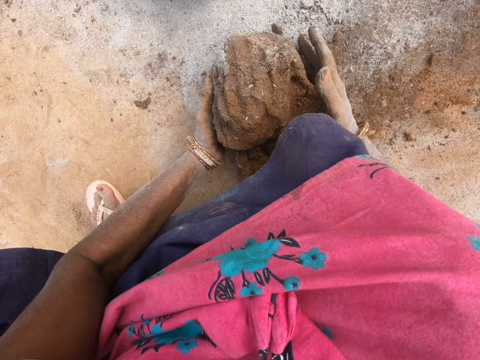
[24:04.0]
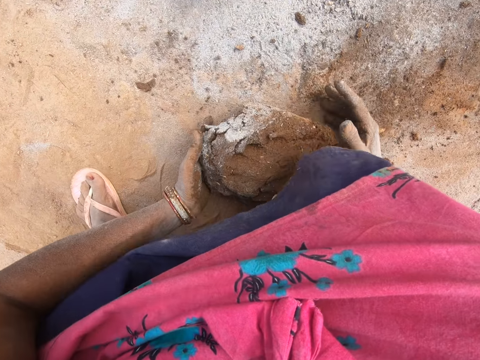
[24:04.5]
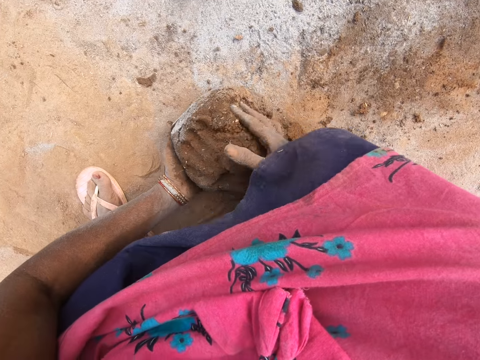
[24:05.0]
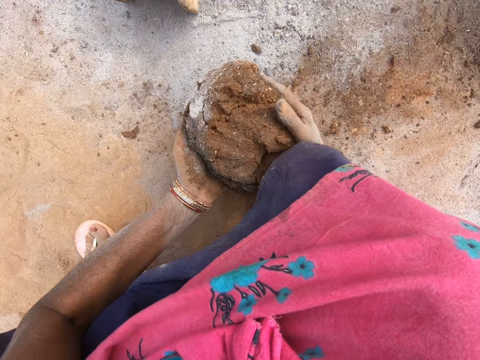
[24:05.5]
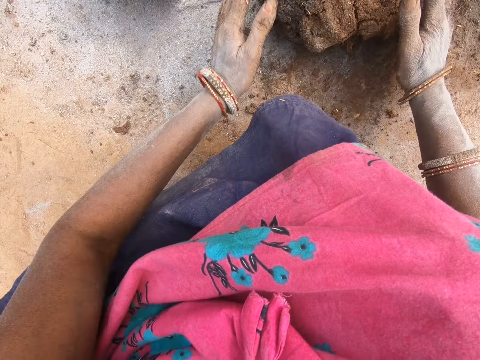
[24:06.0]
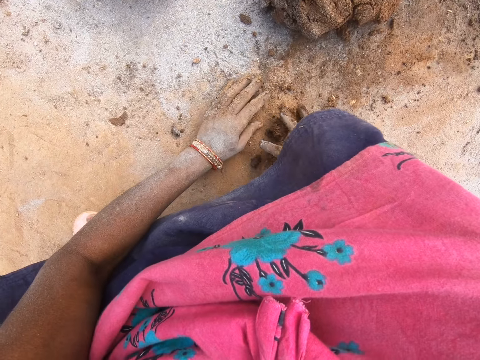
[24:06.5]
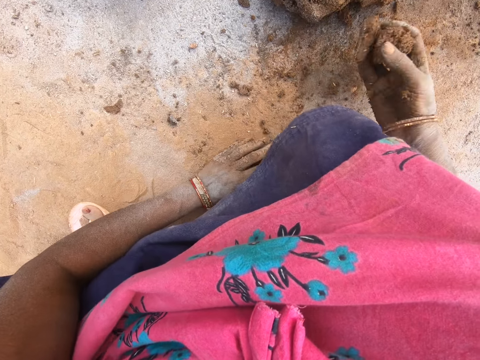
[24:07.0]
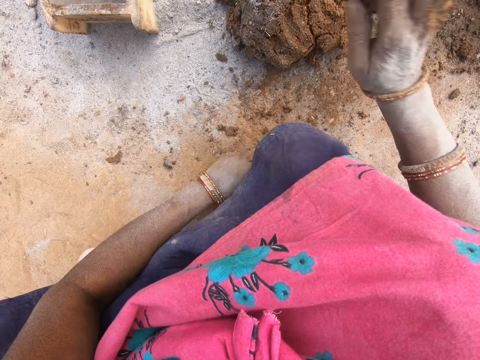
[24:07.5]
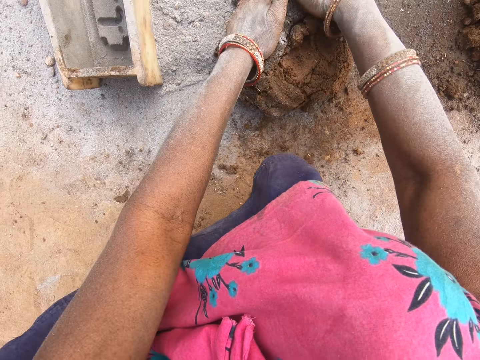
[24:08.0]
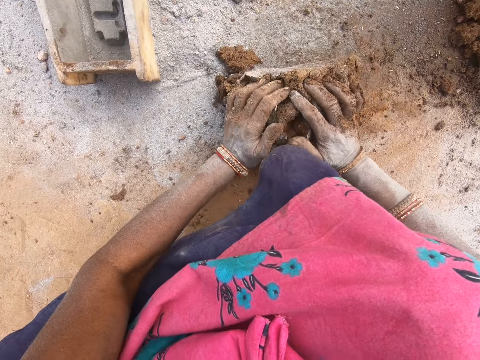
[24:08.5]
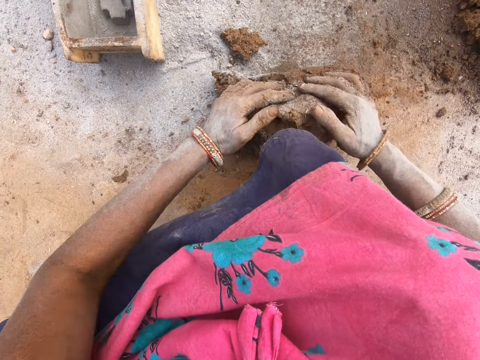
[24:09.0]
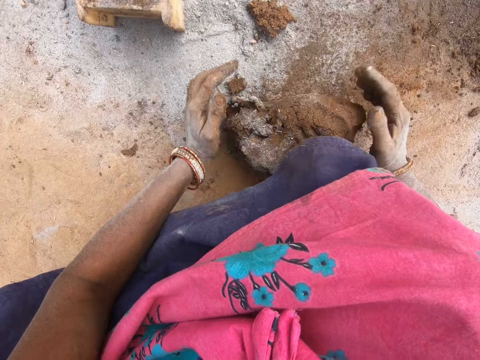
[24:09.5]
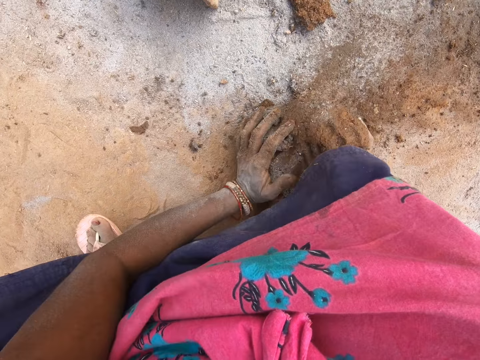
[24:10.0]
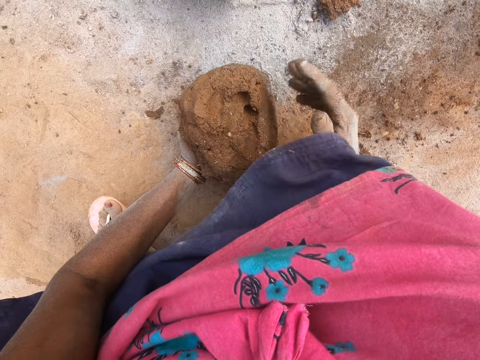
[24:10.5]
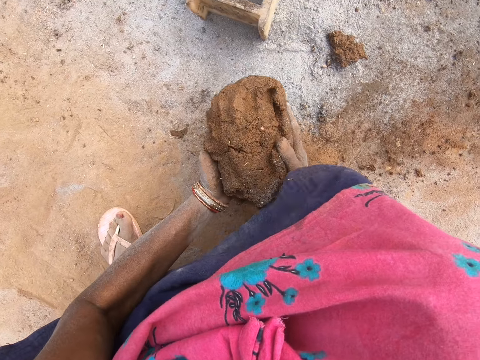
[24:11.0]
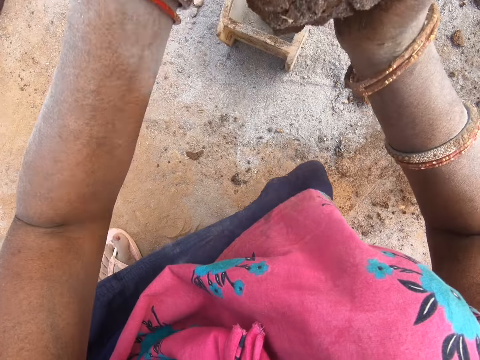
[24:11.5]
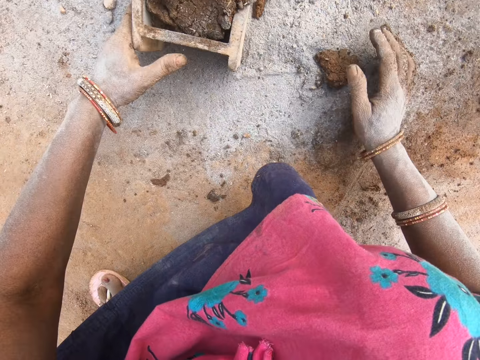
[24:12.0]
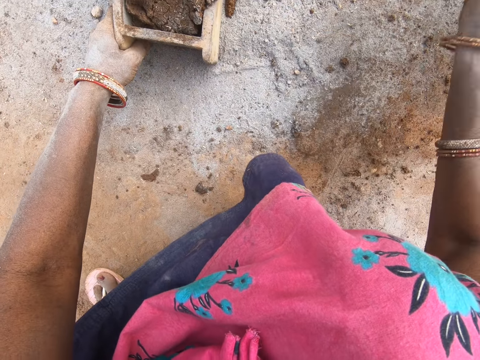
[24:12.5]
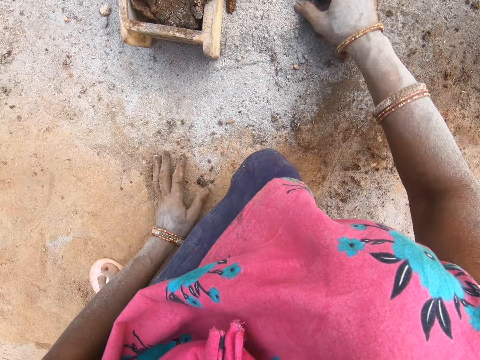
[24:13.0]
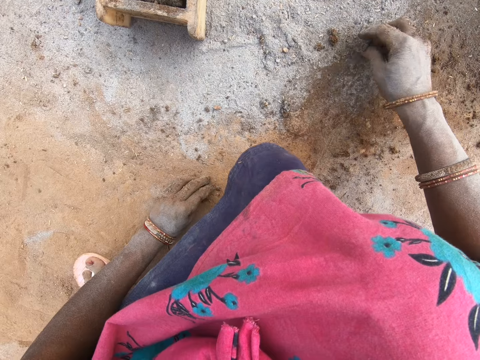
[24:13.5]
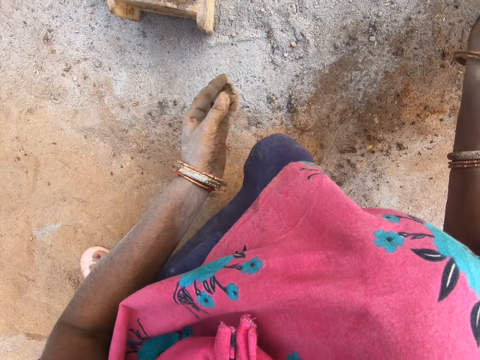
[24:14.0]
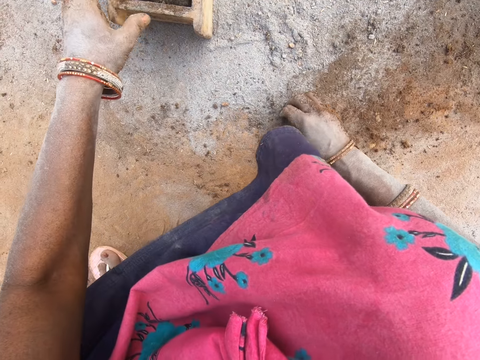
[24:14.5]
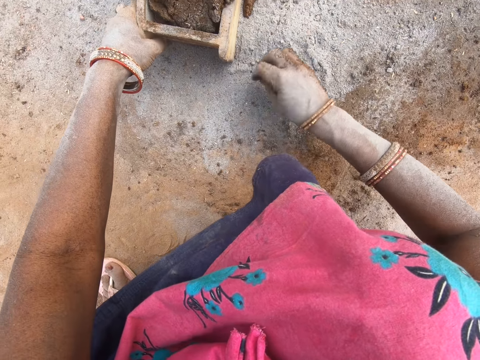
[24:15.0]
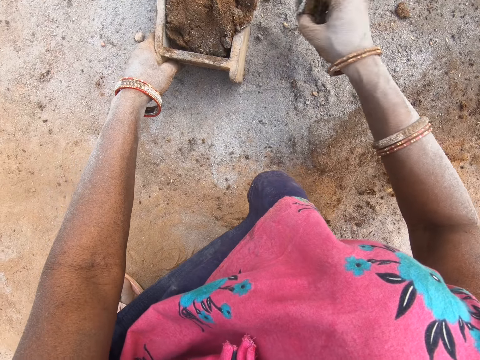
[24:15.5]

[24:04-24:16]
The camera wearer collects clay mold particles on the ground. They put the clay mold particles on the mold. They mold clay mold onto the ground. They place the mixture in the wooden mold. They pick the clay mold particles on the ground. They remove drops of the mixture.

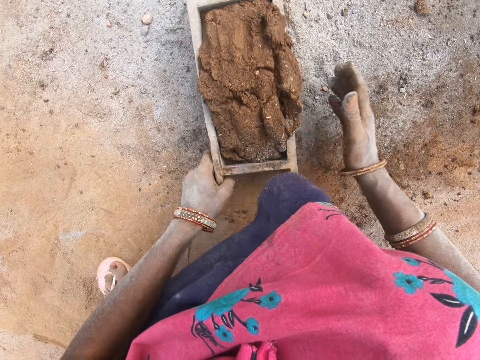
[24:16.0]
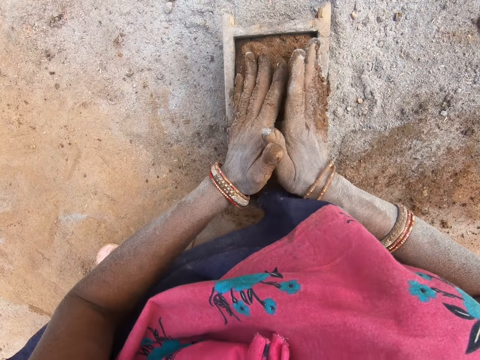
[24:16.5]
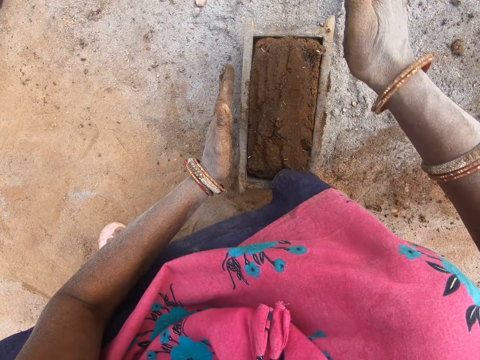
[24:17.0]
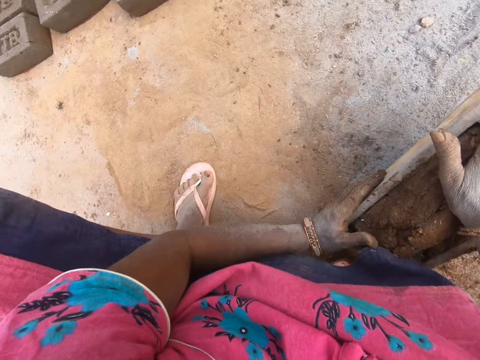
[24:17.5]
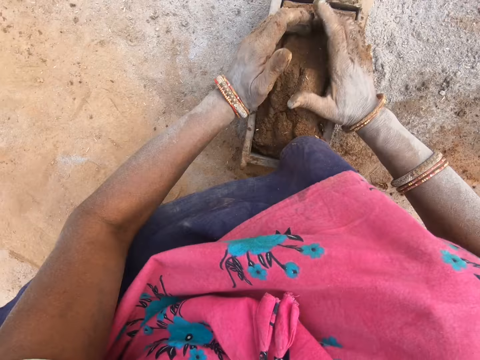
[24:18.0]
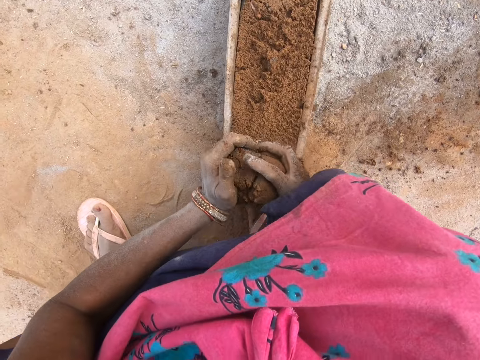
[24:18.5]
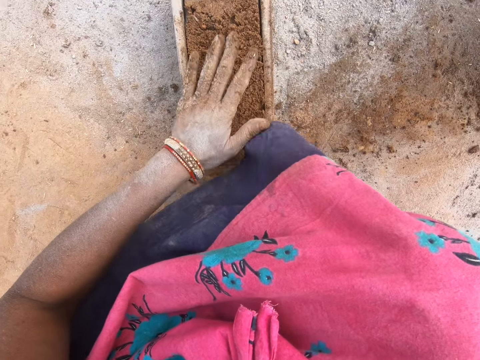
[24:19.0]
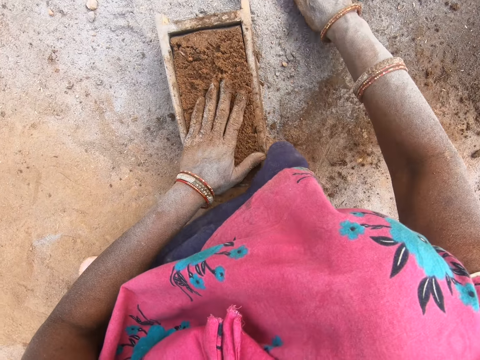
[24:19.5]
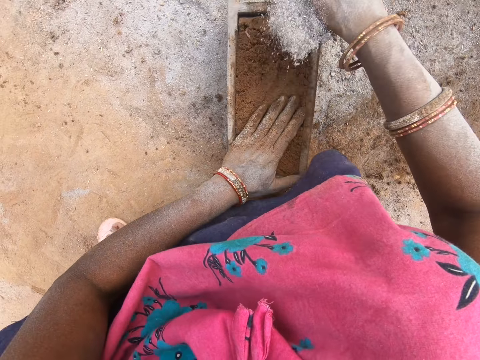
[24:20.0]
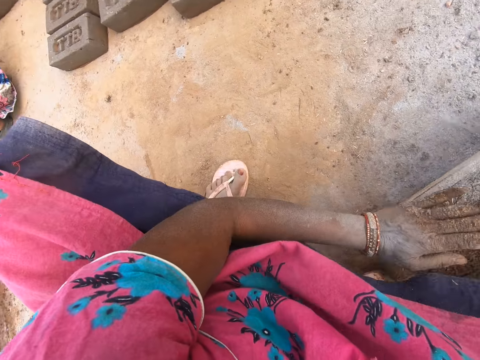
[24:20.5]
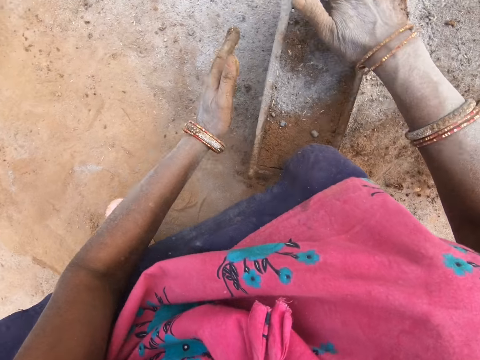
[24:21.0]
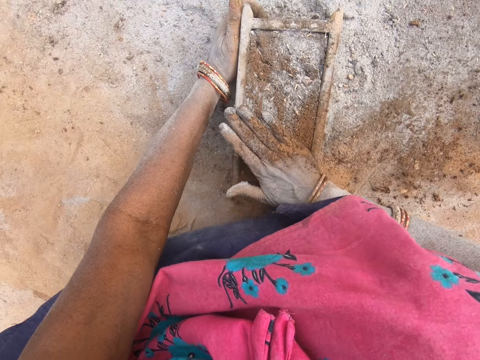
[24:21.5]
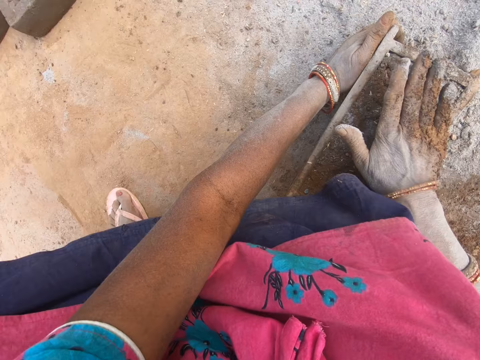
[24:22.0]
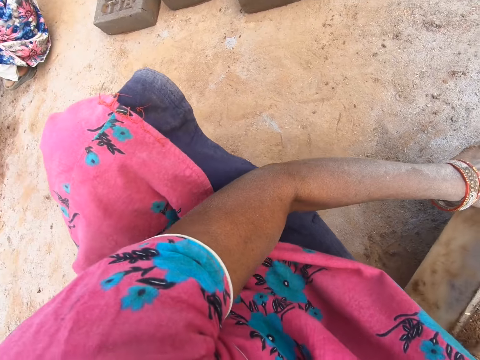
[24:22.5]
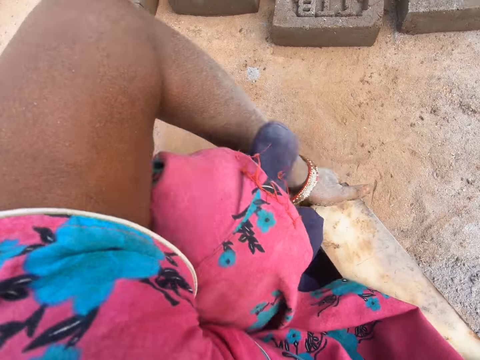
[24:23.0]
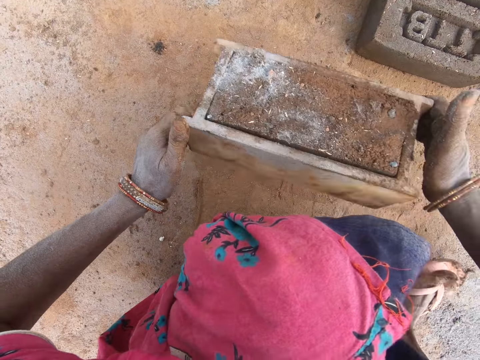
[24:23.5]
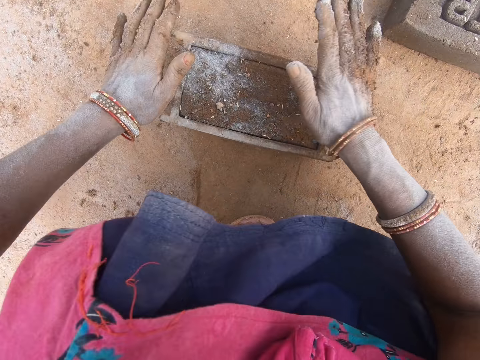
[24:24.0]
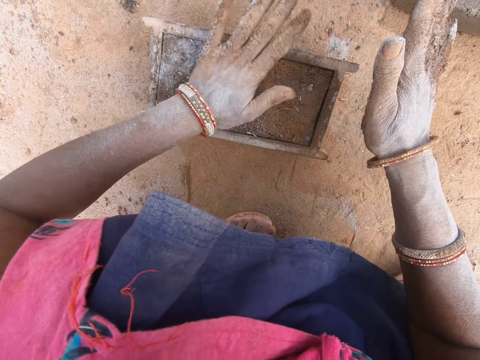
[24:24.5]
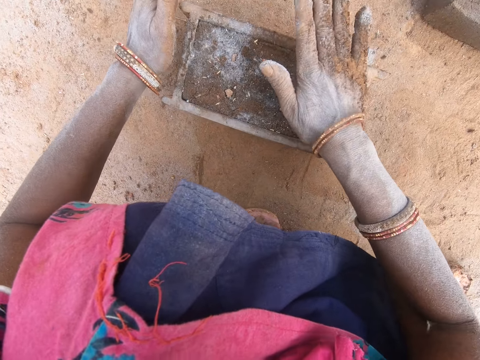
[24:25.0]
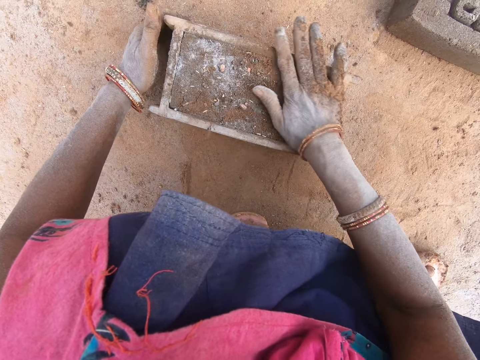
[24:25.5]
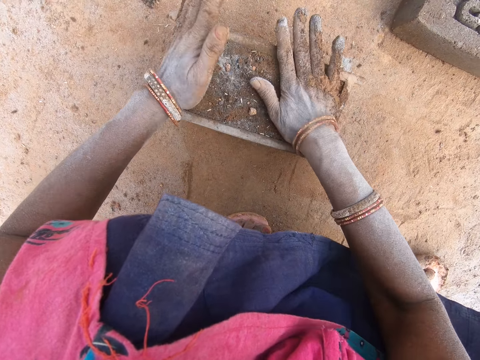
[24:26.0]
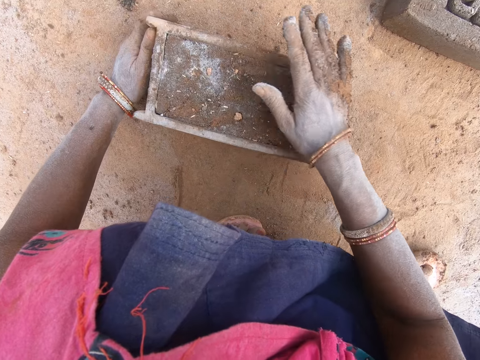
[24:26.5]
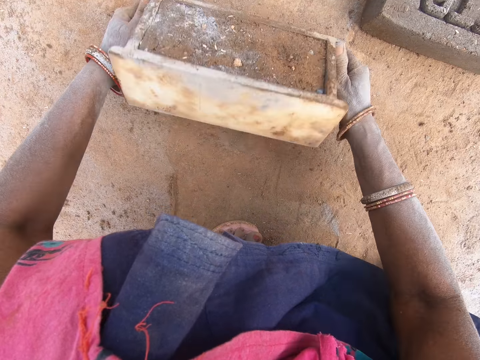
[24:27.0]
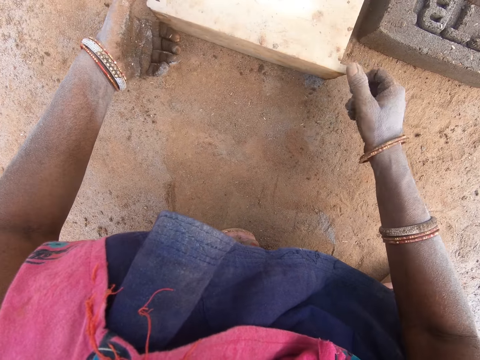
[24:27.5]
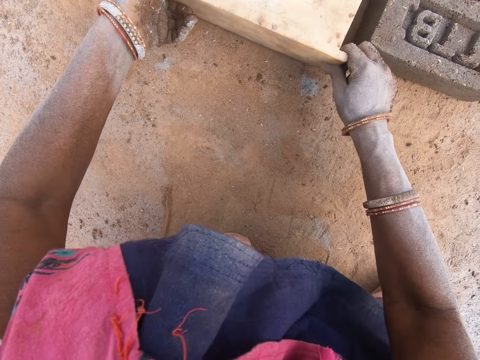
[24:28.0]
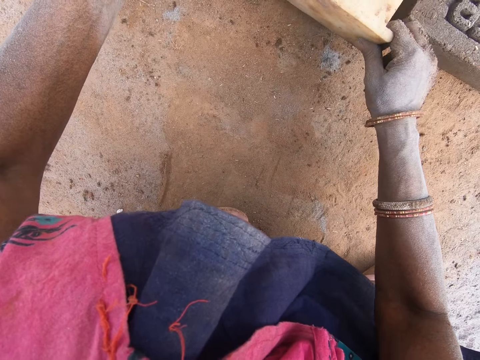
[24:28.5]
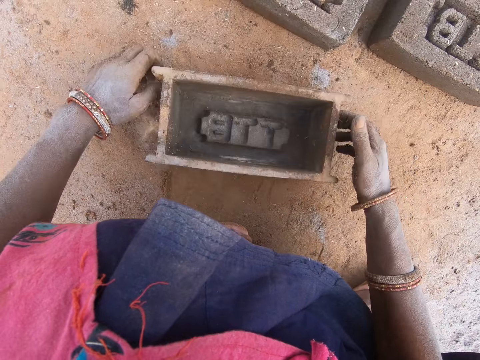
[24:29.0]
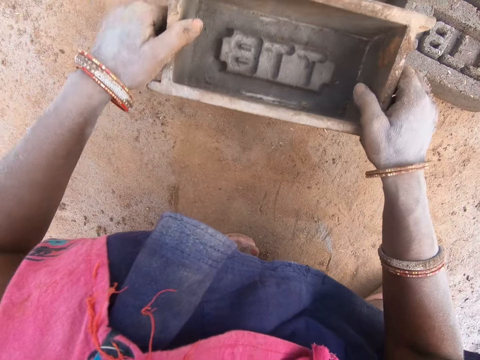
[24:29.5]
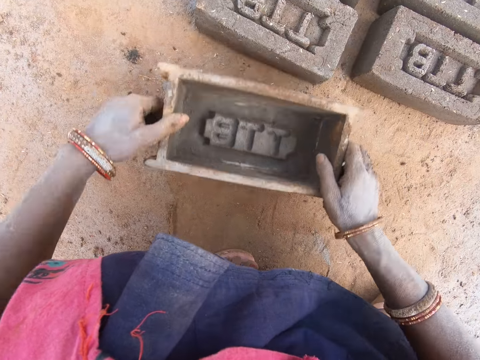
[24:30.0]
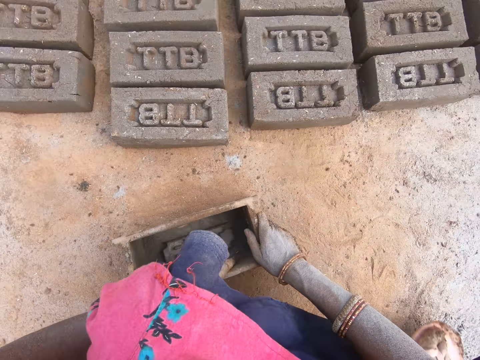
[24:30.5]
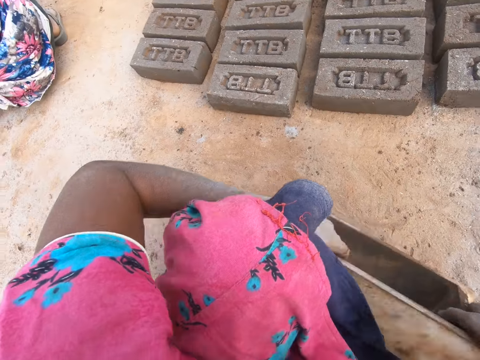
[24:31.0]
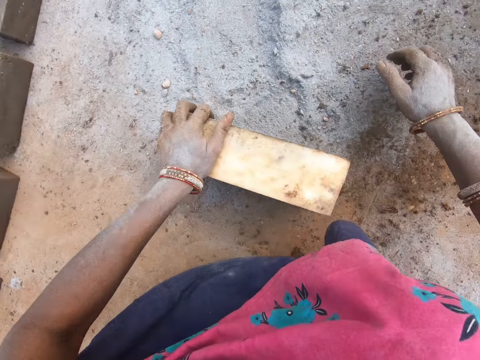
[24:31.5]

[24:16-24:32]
The camera wearer pulls the wooden mold closer. They compress clay mold into a box. They cut the clay mold in the box. They put the clay mold on the ground. They remove excess mixture. They pick sand on the ground. They put the sand on the clay mold in the box. They compress the clay mold into the box. They fix the mixture in the wooden mold. They pick the box with the clay mold. They relocate the wooden mold. They put the box with the clay mold on the ground. They compress the clay mold into the box. They fix the mixture in the wooden mold. They put the clay mold on the ground from the box. They remove the mixture from the wooden mold. They put the box on the ground. They pick the box on the ground. They put the box on the ground.
